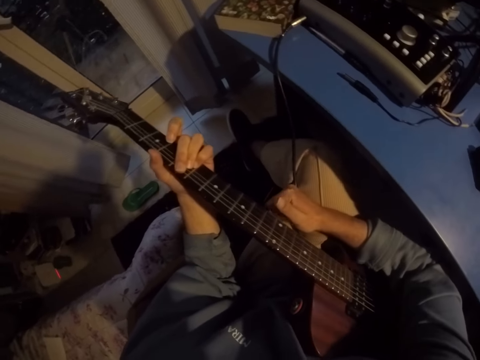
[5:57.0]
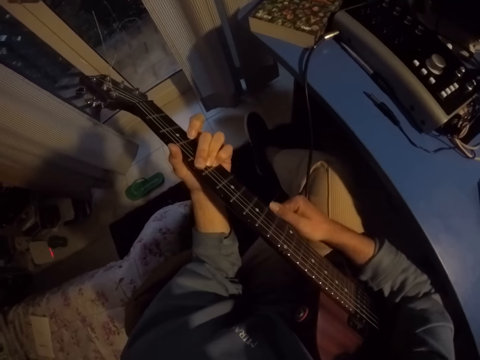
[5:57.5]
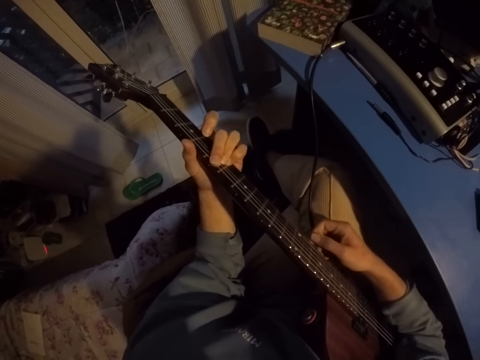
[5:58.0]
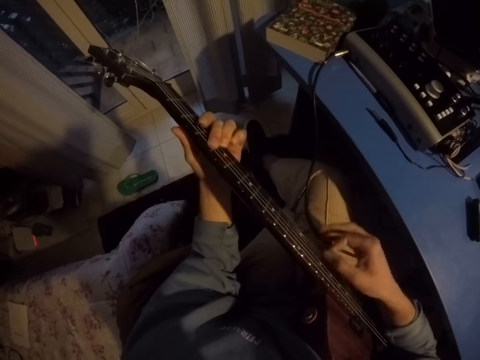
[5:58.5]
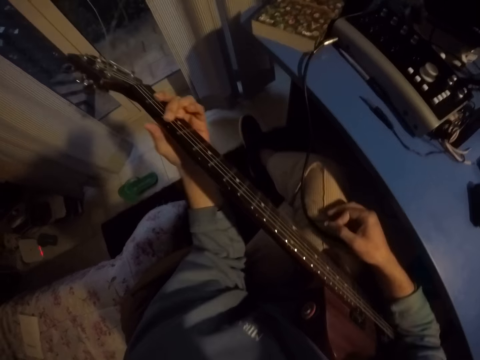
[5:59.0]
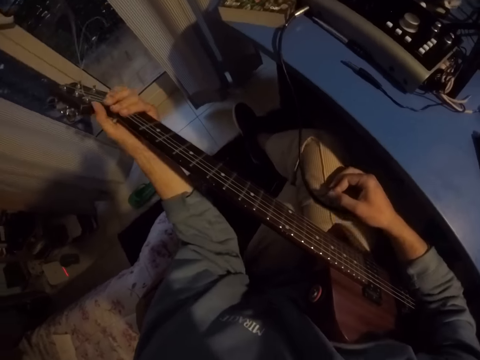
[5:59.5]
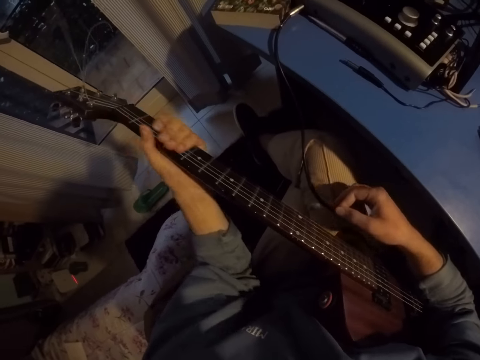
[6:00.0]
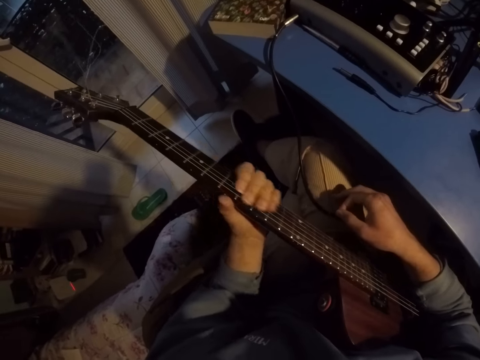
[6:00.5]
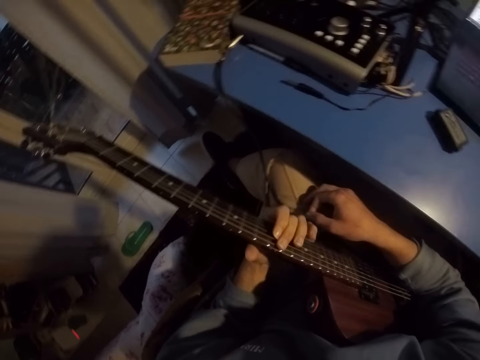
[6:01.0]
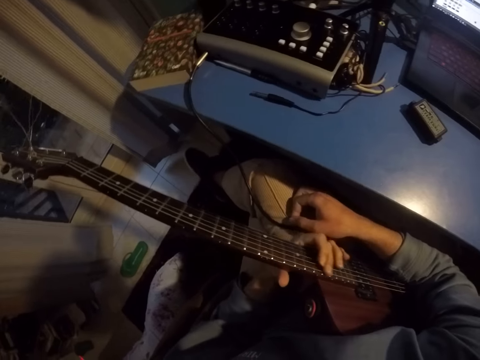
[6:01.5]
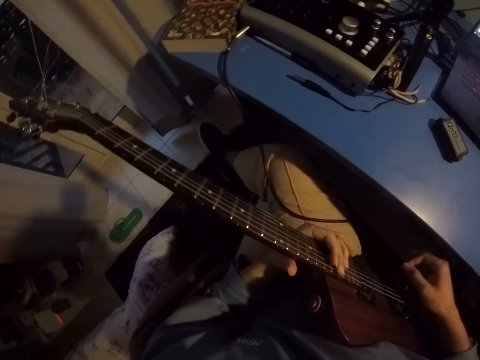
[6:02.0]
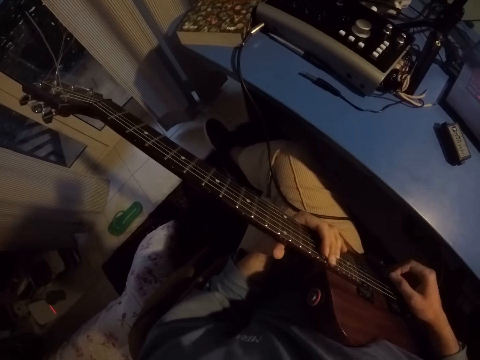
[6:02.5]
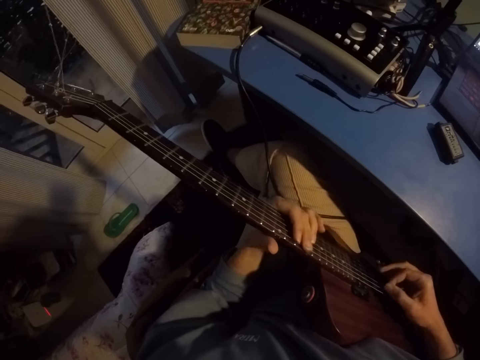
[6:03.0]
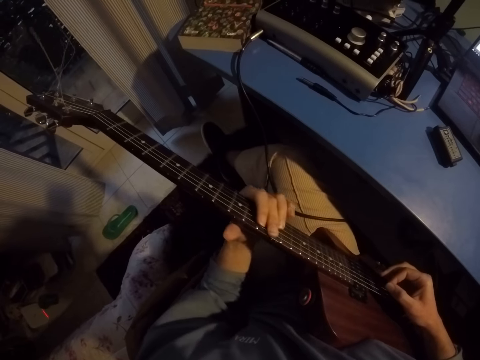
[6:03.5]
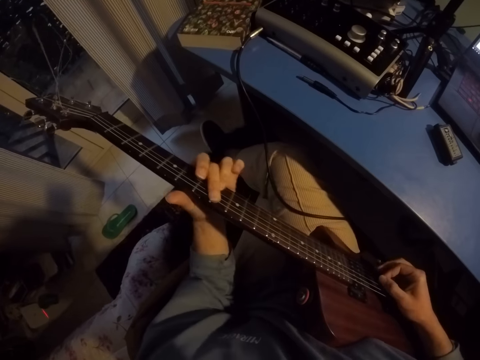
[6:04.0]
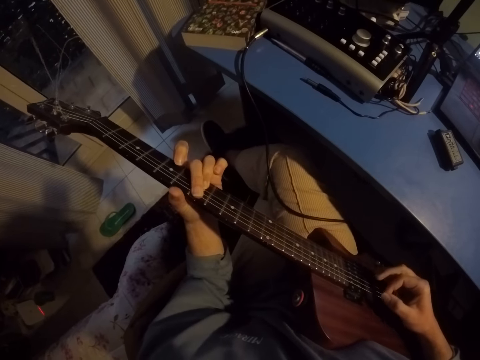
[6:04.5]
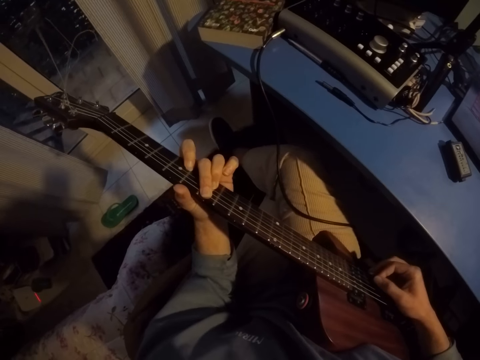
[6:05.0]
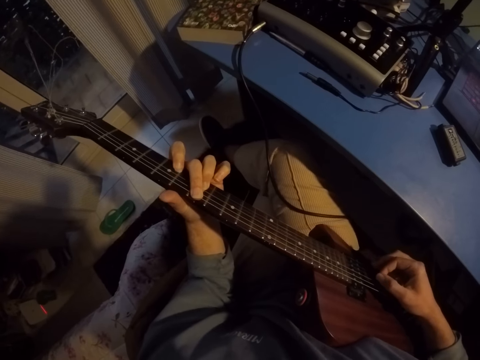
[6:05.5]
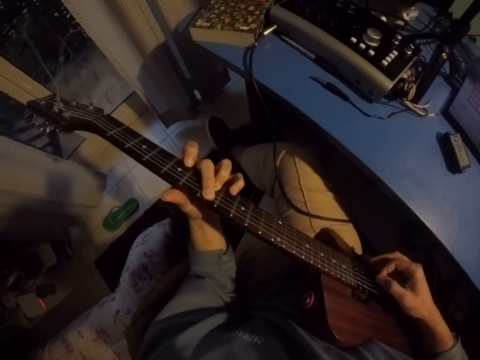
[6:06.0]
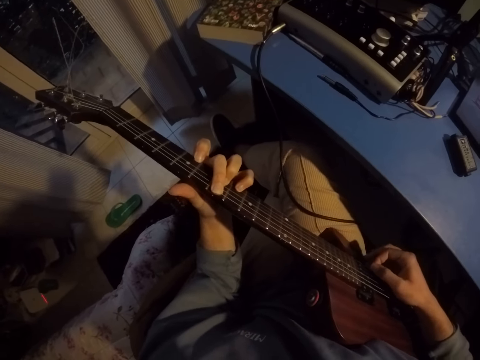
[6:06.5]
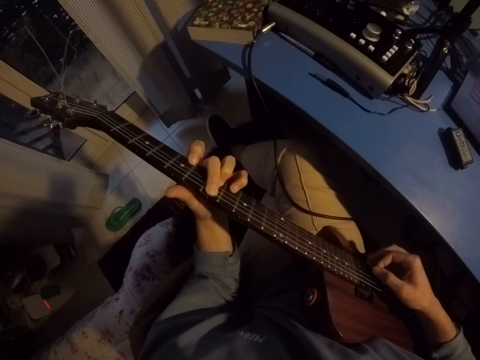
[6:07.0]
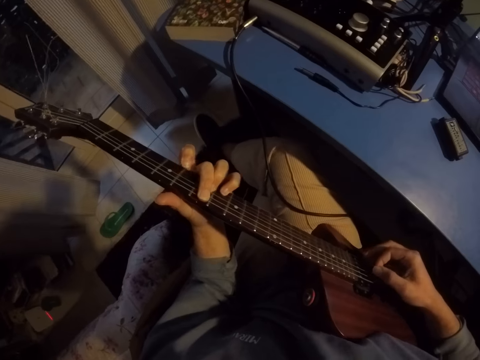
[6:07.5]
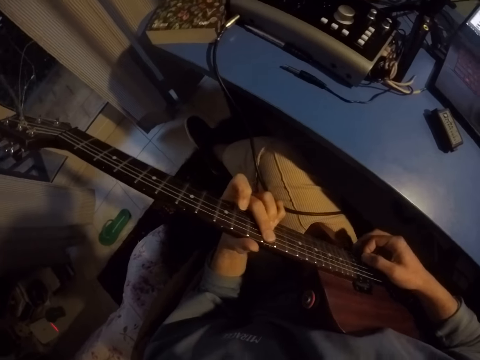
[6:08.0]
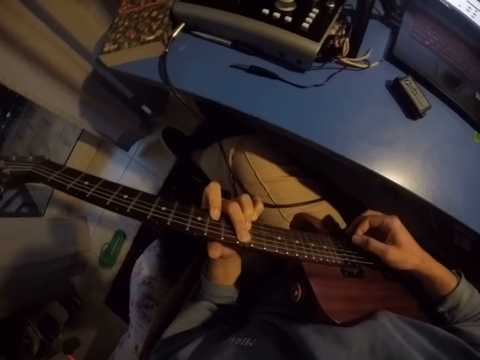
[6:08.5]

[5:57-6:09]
The camera wearer puts the hand on the lap. They touch the guitar wire. They play the guitar.

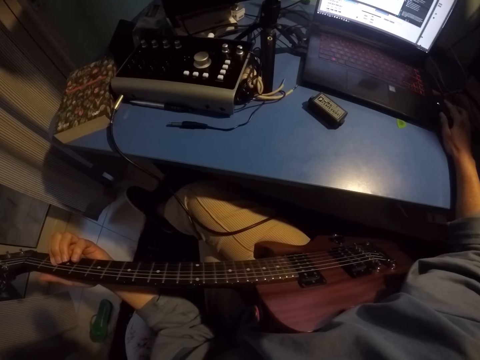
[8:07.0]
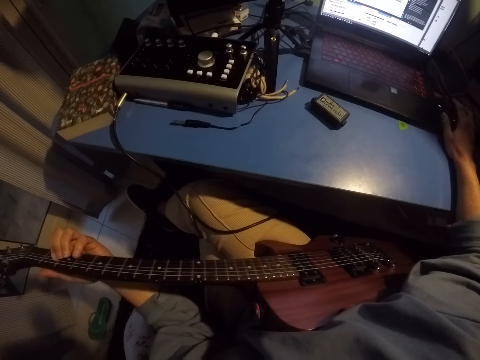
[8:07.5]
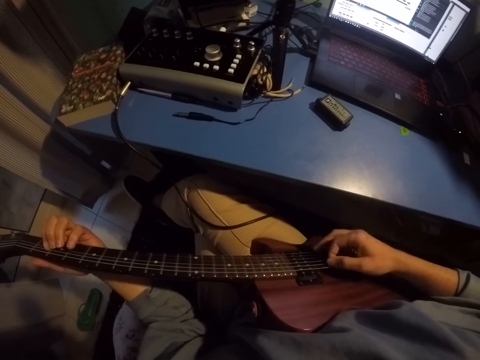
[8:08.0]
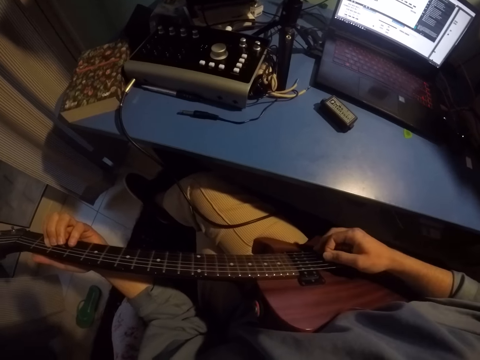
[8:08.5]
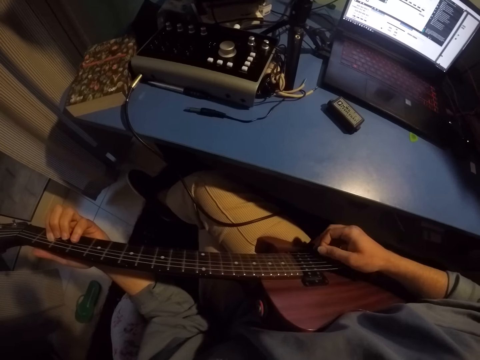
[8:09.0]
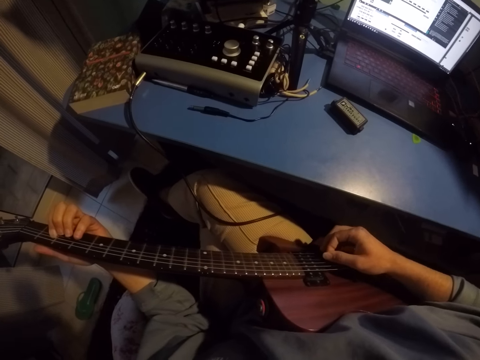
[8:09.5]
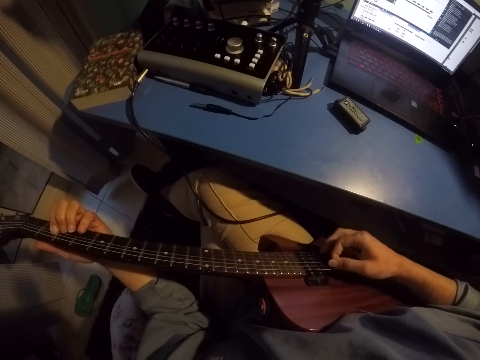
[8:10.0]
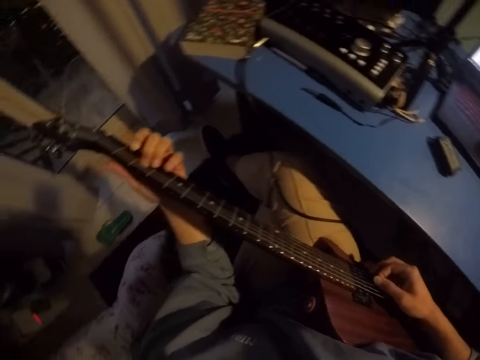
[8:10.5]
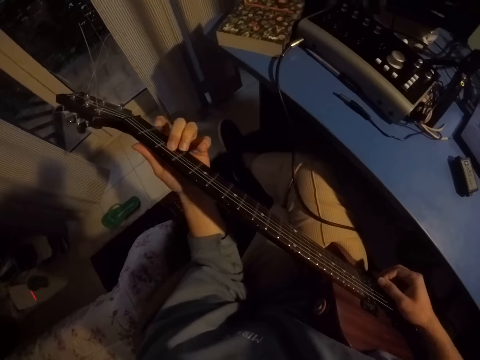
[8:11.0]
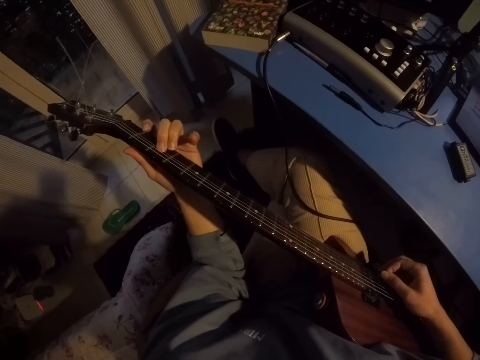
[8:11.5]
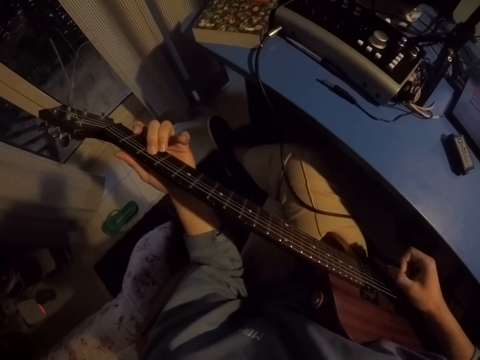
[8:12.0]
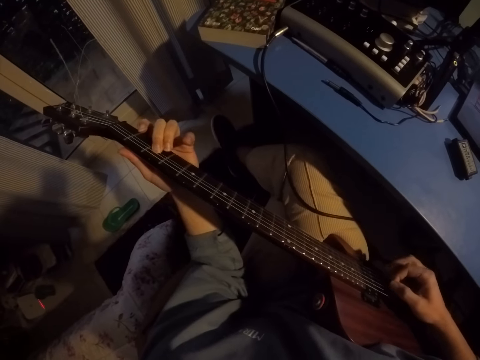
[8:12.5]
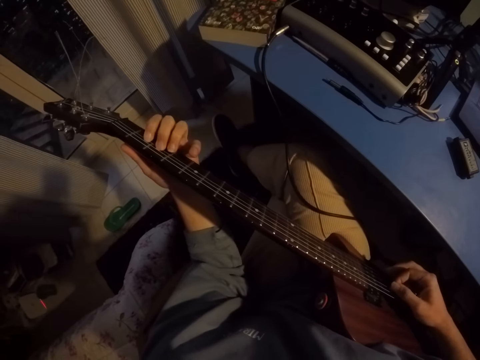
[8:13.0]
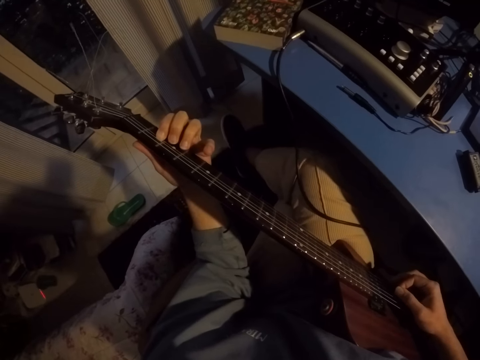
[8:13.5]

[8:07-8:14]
The camera wearer plays the guitar in the room.
